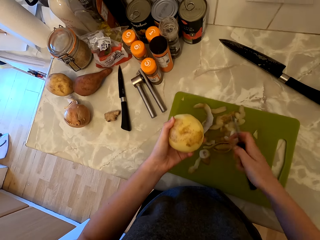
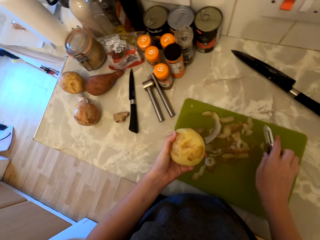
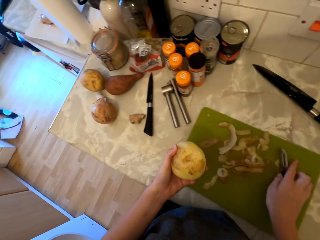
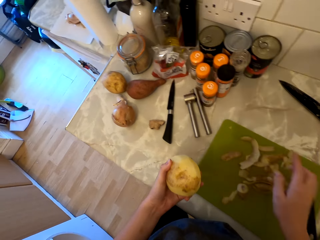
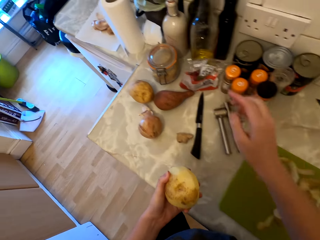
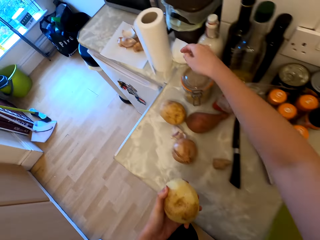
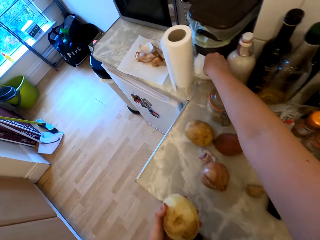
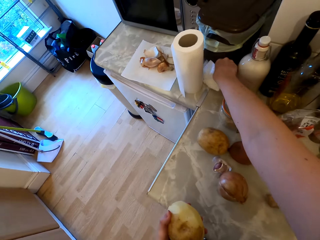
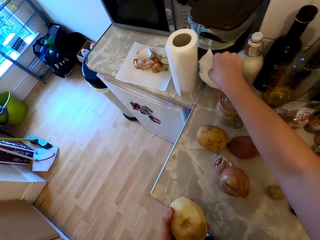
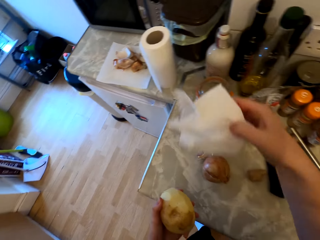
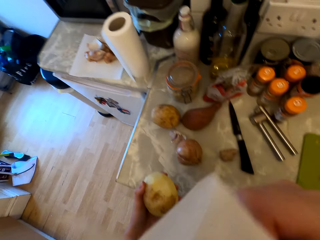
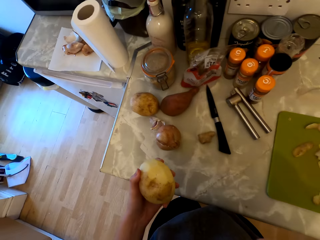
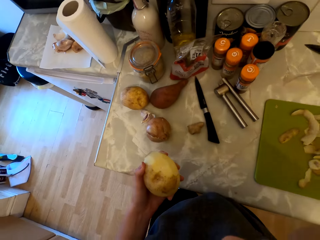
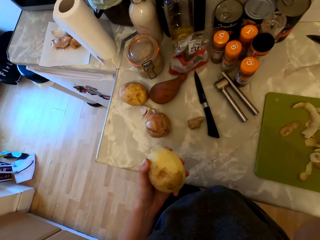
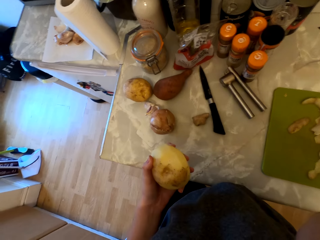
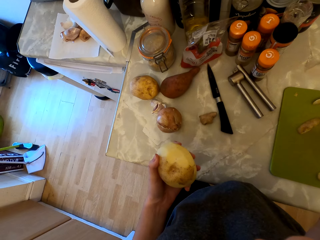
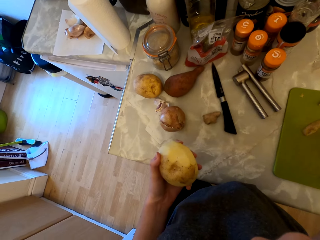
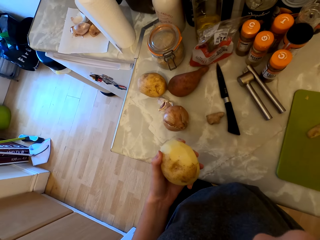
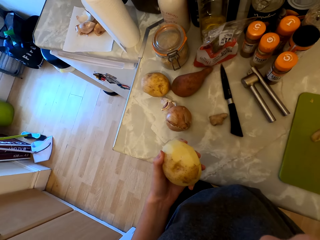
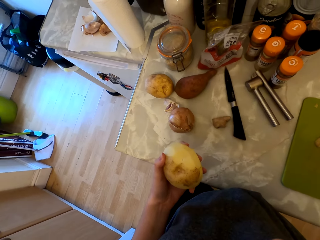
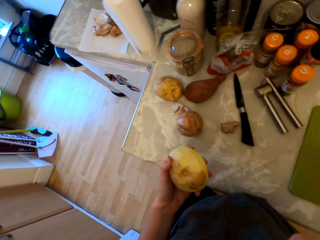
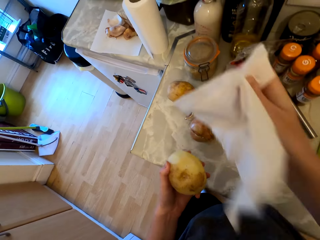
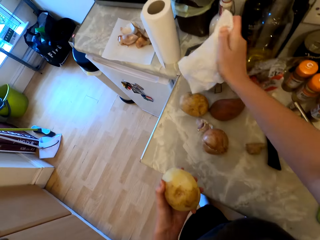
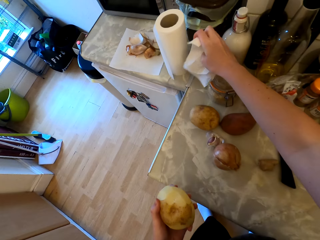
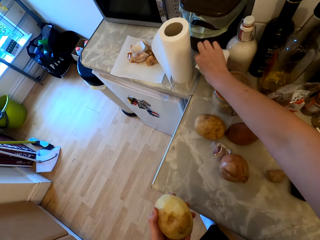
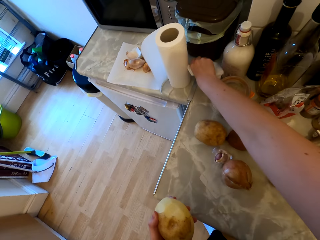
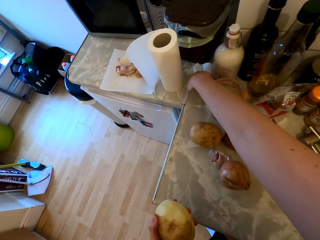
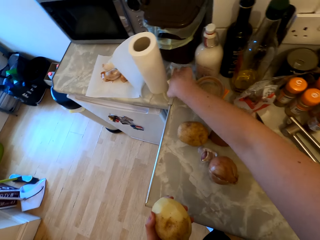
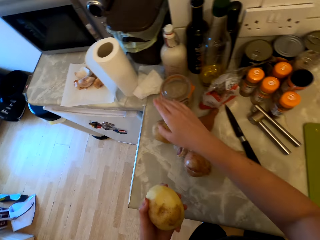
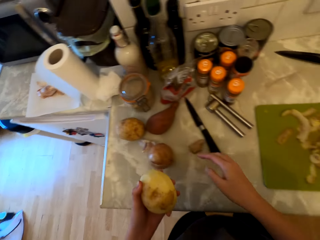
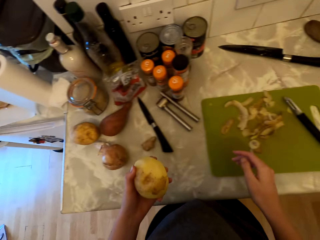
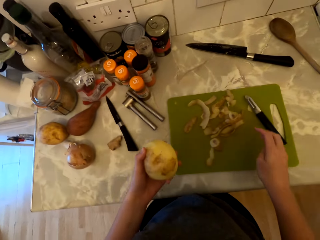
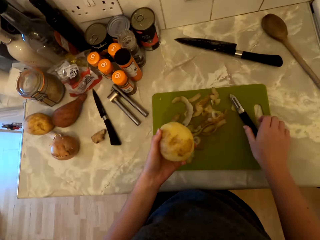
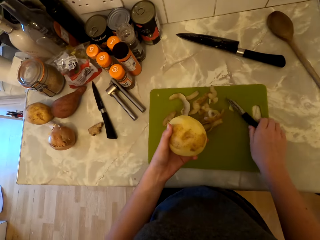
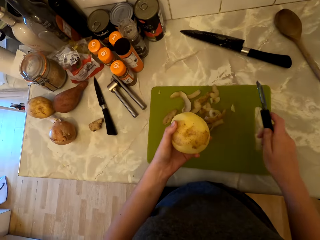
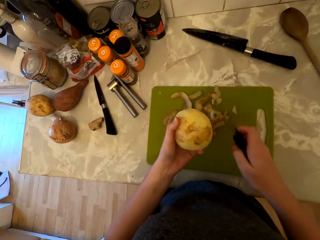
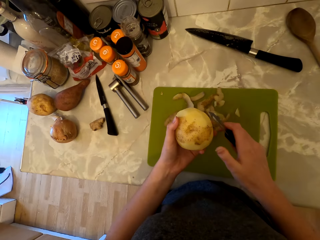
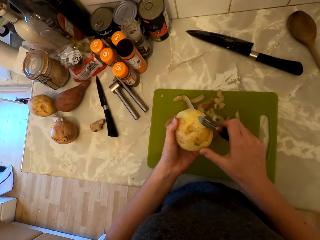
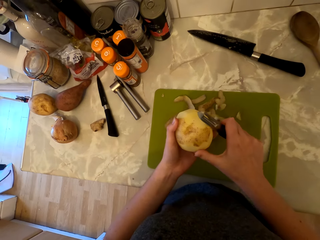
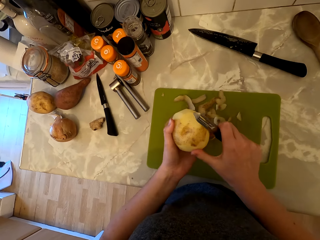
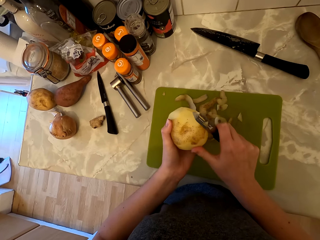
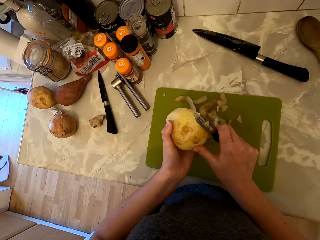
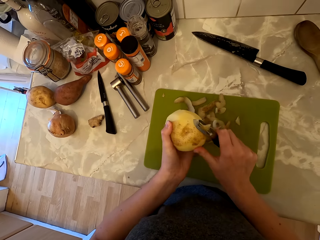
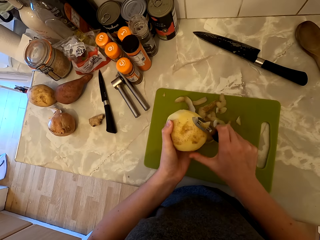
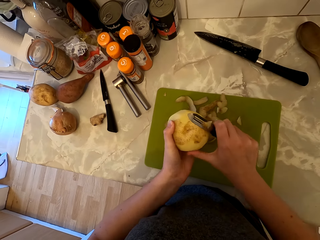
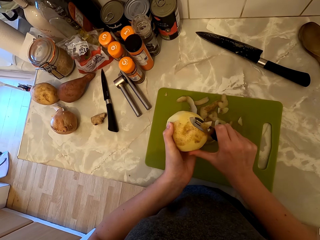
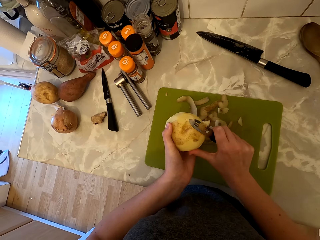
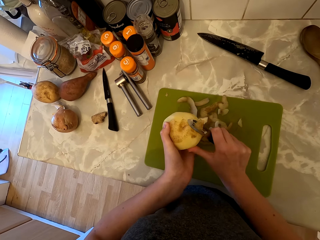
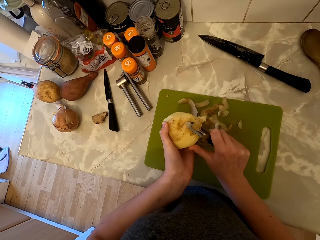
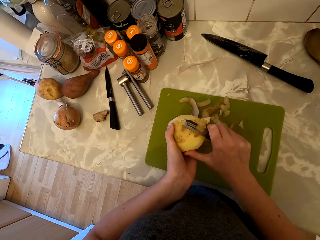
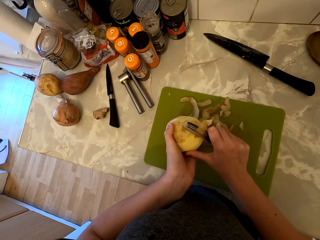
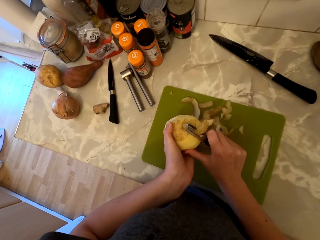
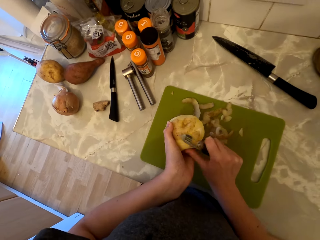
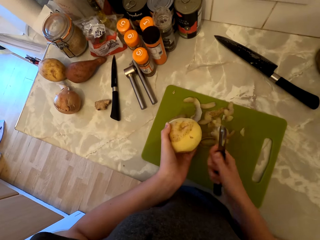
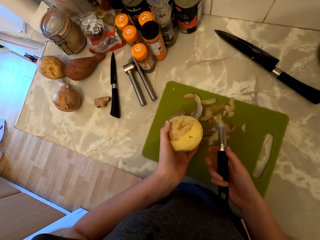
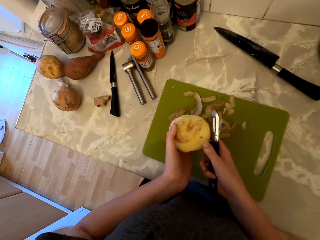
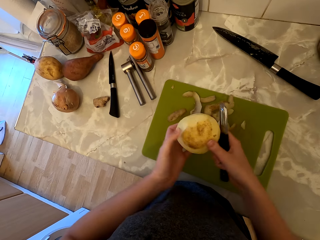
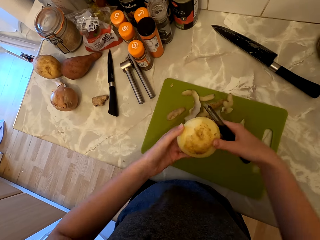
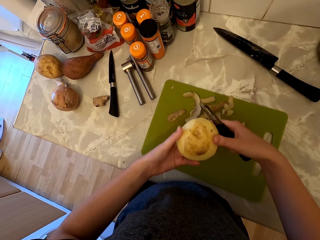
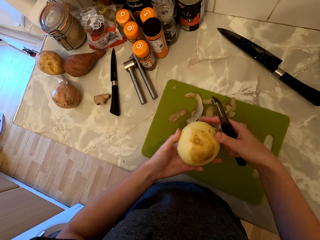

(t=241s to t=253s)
The camera wearer places the peeler on the chopping board. She picks the paper towel from the cabinet. She wipes her face with the paper towel. She places the paper towel on the countertop. She picks the peeler from the chopping board. She peels the potato with the peeler.

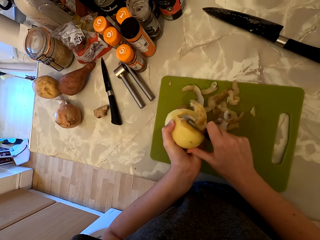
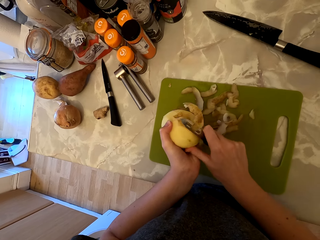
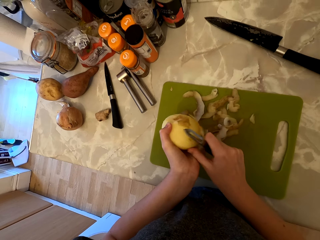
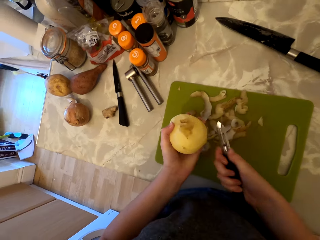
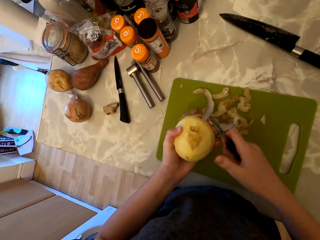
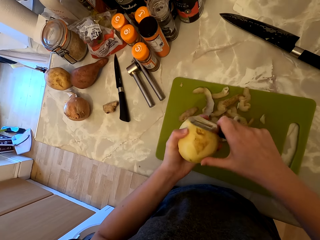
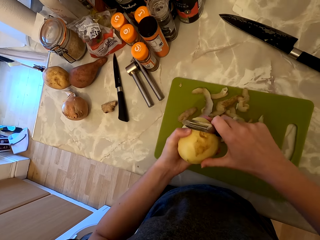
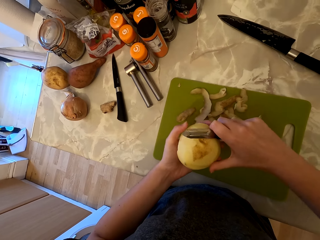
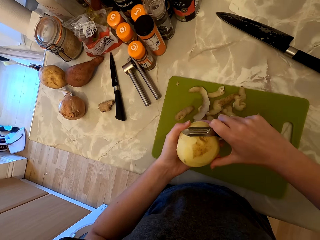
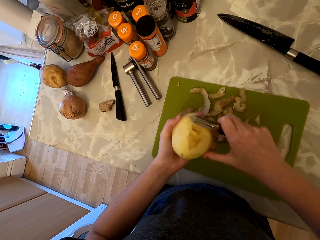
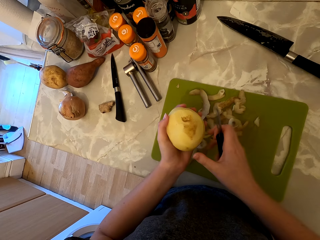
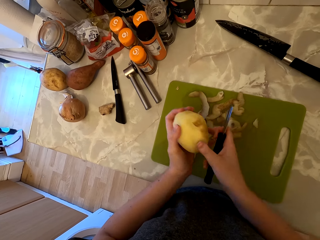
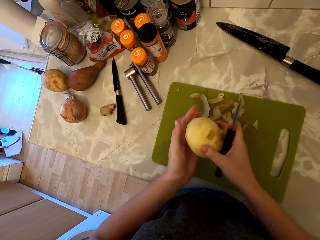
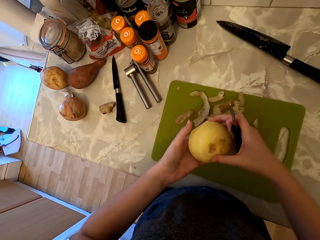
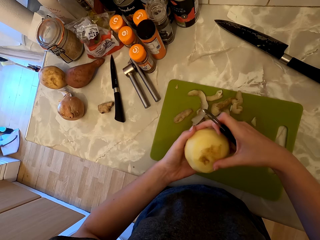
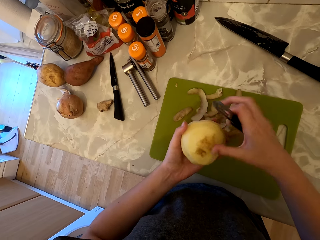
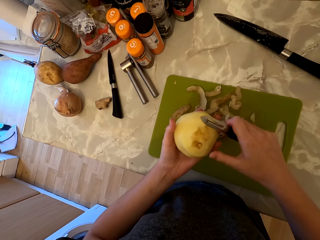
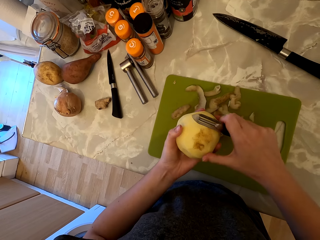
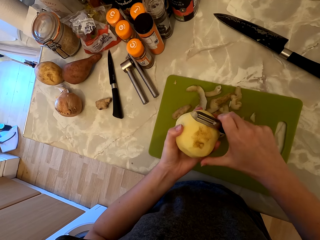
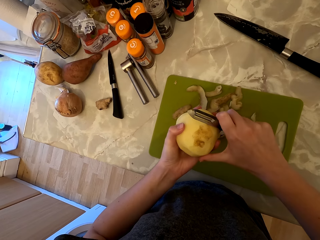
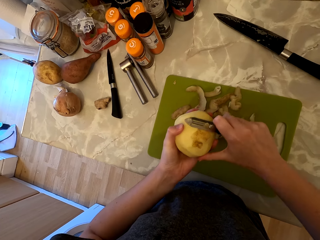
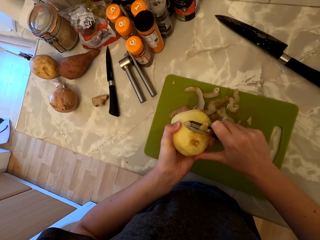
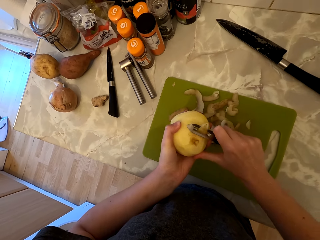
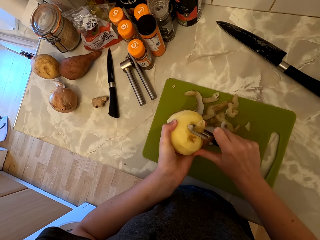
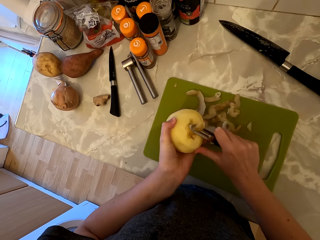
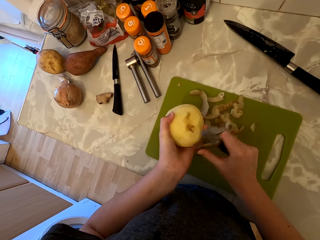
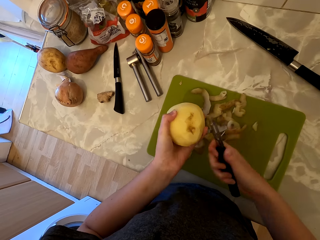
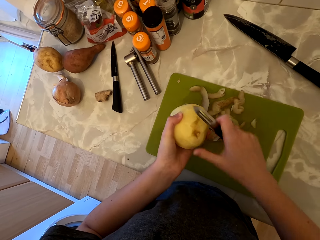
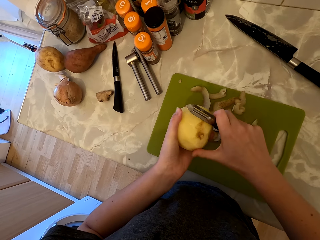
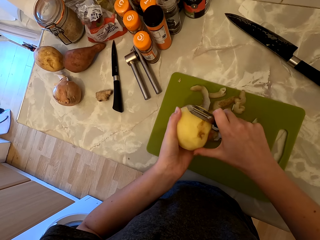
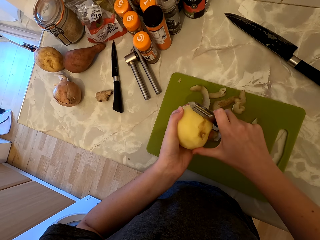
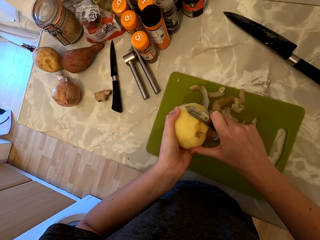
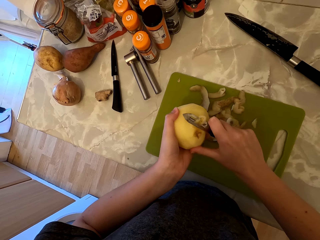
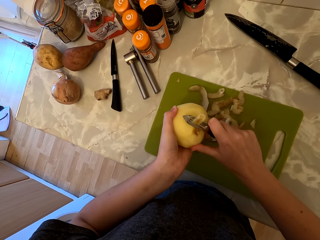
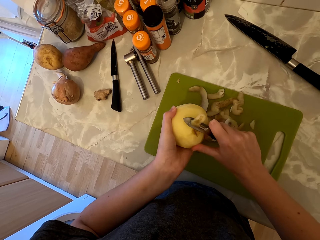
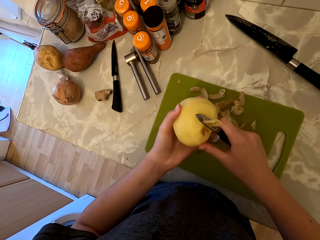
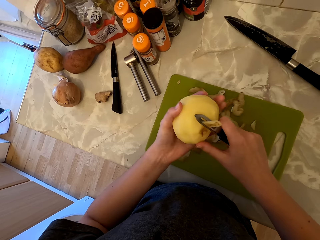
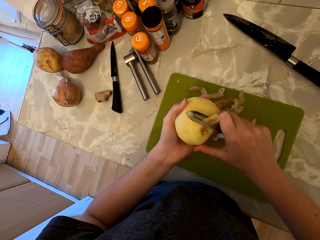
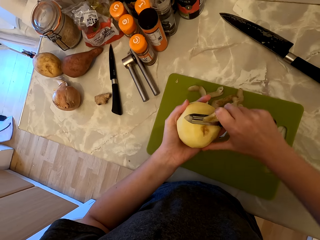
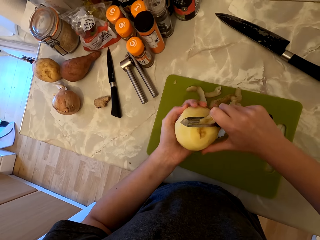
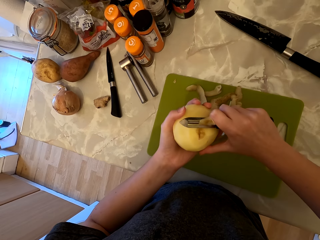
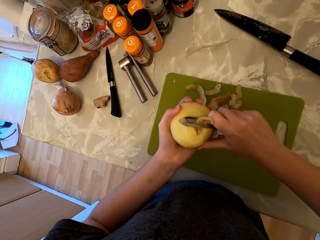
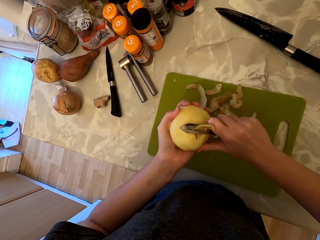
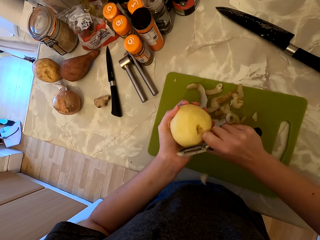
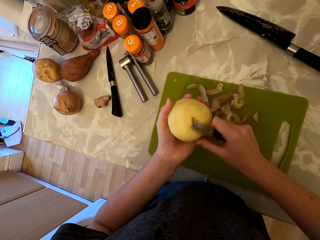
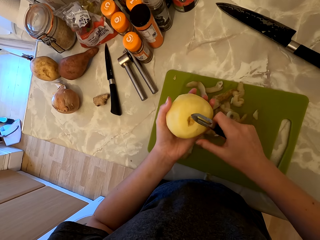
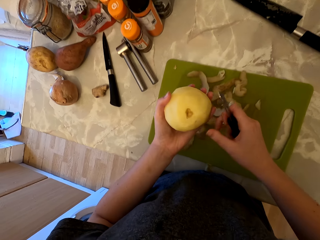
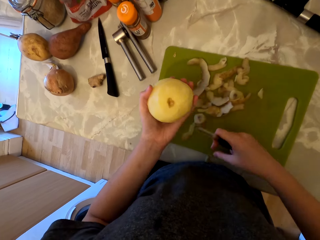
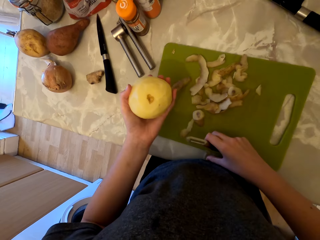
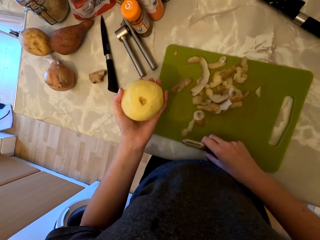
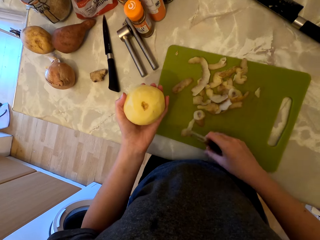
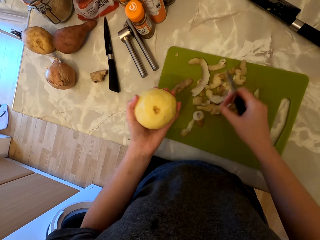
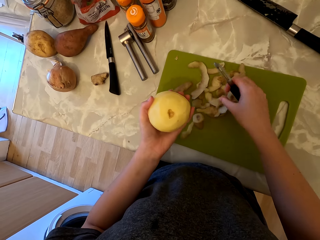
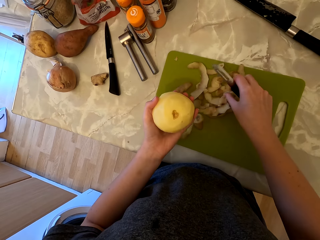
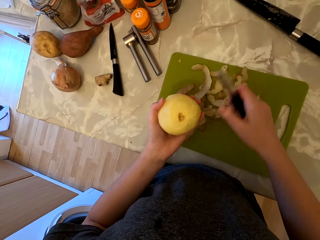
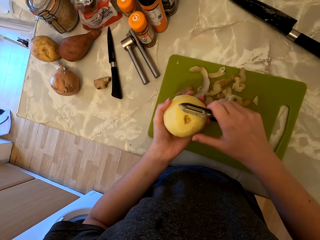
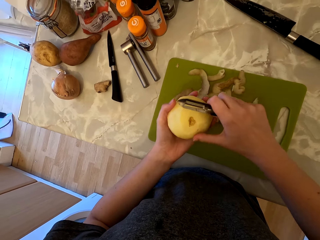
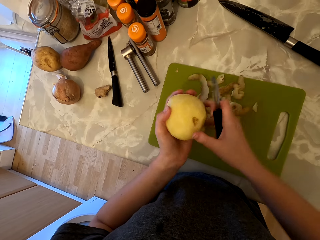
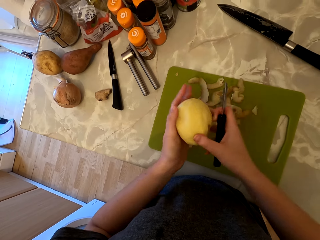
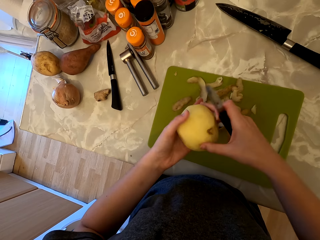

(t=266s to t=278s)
The camera wearer moves the potato in her hand. She peels the potato with the peeler. She picks the potato peel. She drops the potato peel on the chopping board.
